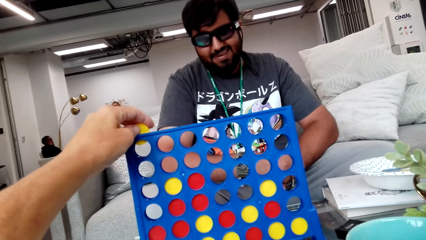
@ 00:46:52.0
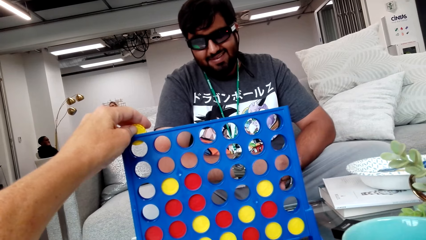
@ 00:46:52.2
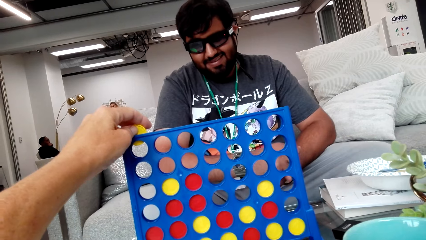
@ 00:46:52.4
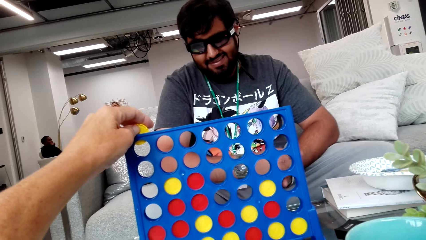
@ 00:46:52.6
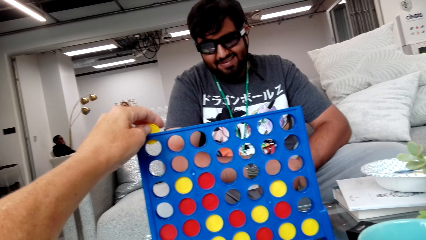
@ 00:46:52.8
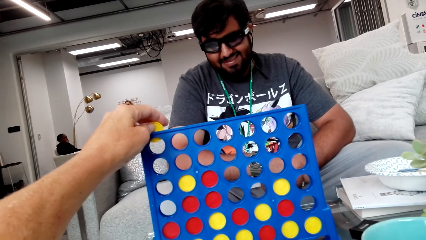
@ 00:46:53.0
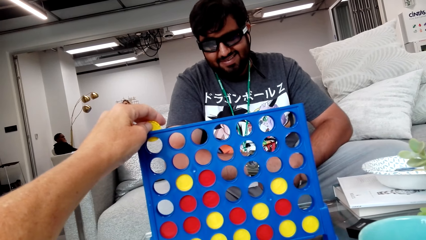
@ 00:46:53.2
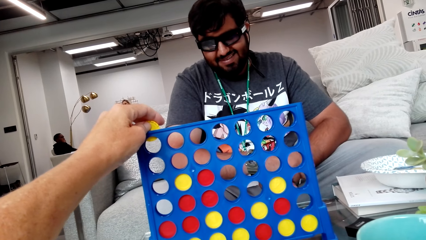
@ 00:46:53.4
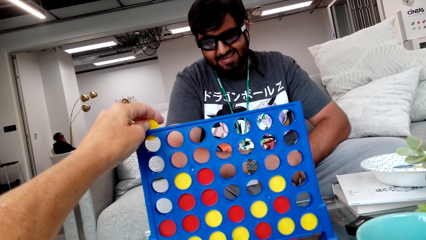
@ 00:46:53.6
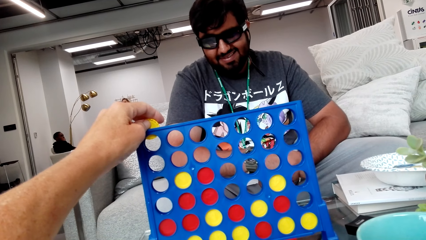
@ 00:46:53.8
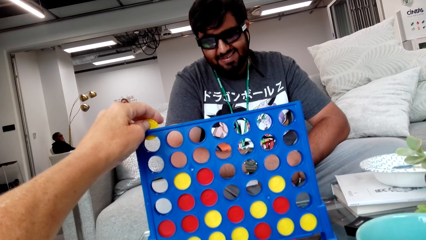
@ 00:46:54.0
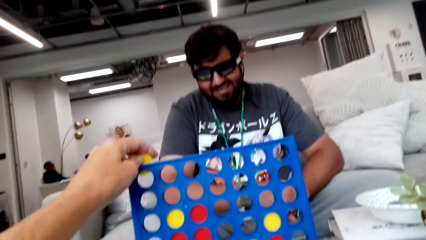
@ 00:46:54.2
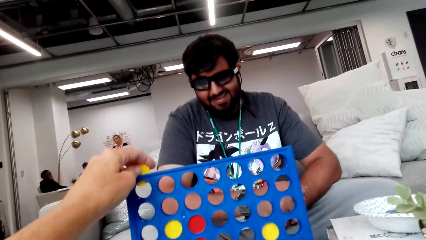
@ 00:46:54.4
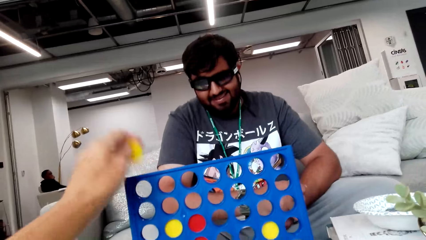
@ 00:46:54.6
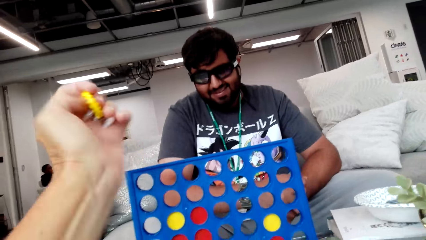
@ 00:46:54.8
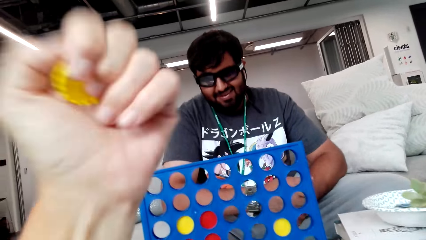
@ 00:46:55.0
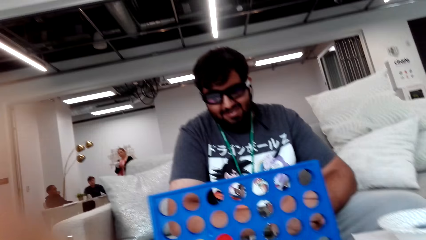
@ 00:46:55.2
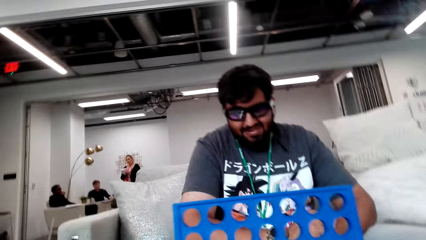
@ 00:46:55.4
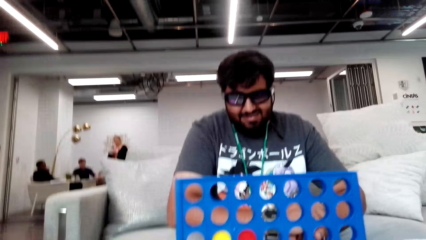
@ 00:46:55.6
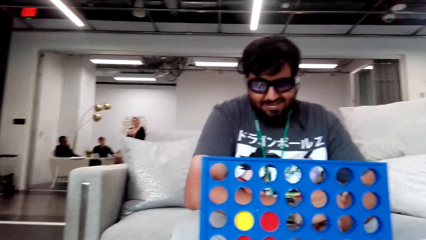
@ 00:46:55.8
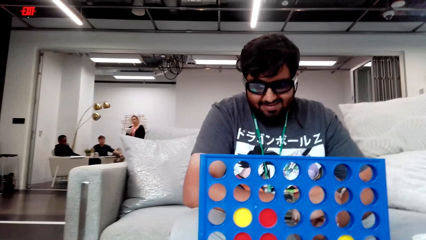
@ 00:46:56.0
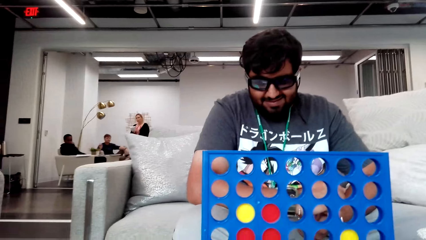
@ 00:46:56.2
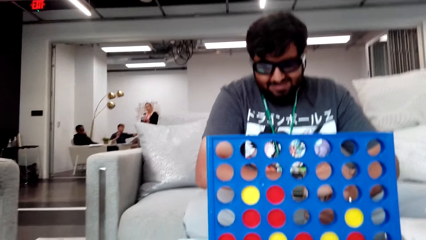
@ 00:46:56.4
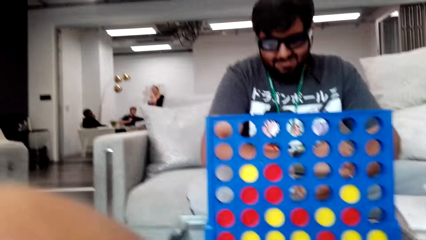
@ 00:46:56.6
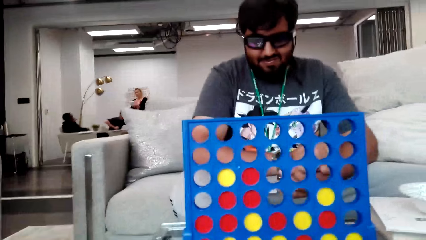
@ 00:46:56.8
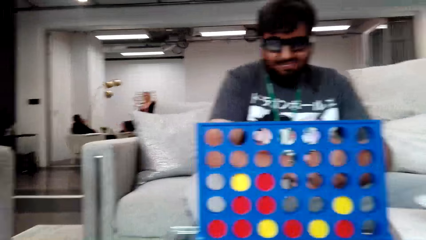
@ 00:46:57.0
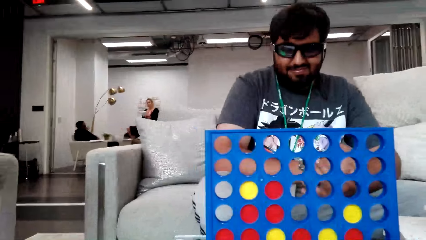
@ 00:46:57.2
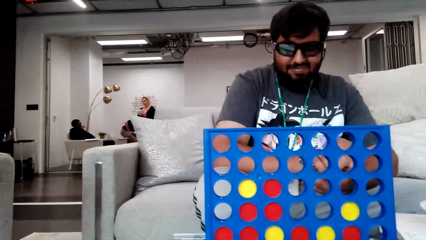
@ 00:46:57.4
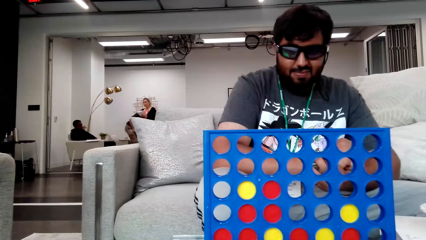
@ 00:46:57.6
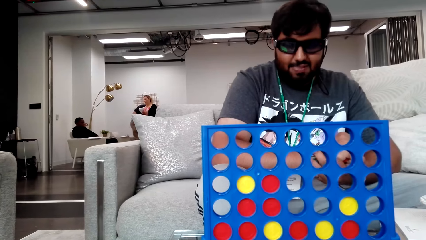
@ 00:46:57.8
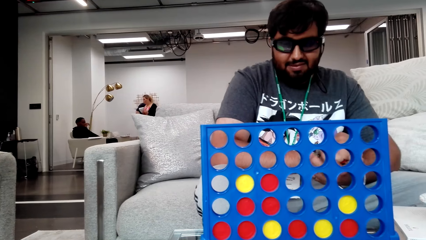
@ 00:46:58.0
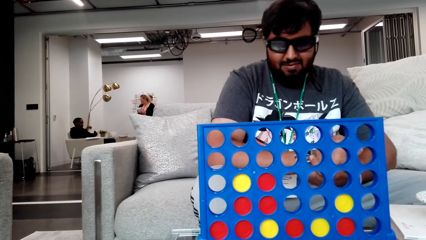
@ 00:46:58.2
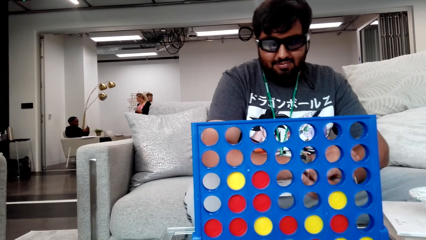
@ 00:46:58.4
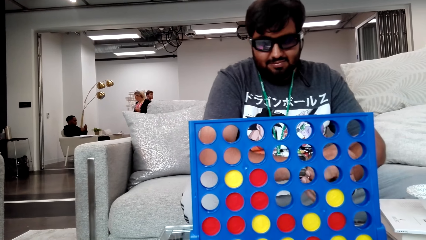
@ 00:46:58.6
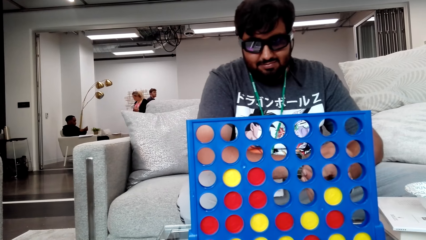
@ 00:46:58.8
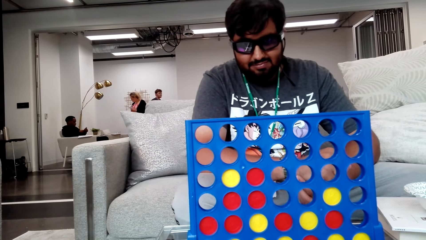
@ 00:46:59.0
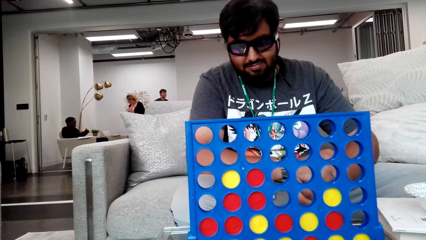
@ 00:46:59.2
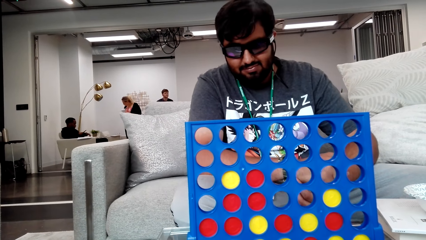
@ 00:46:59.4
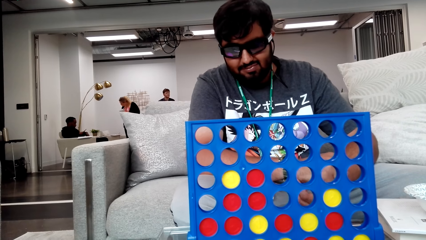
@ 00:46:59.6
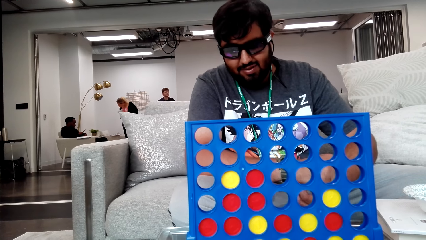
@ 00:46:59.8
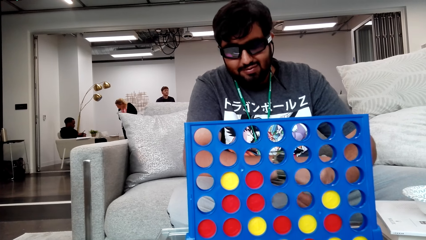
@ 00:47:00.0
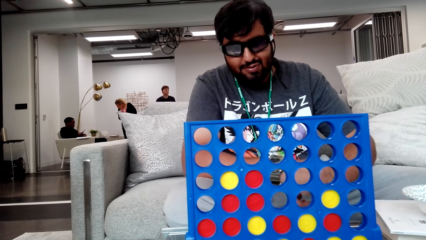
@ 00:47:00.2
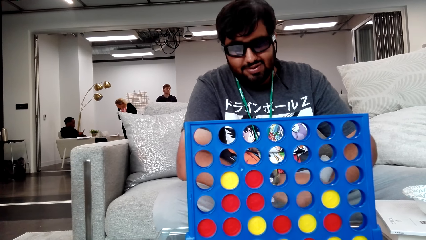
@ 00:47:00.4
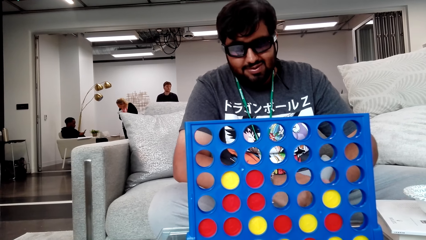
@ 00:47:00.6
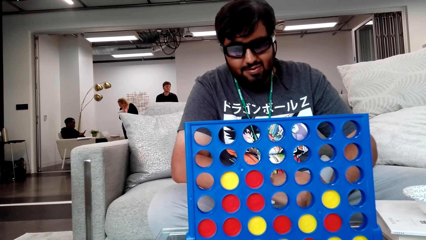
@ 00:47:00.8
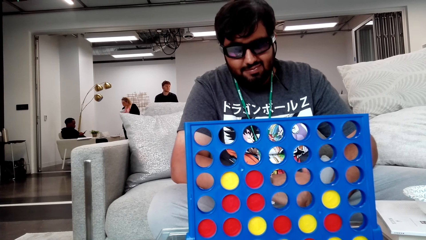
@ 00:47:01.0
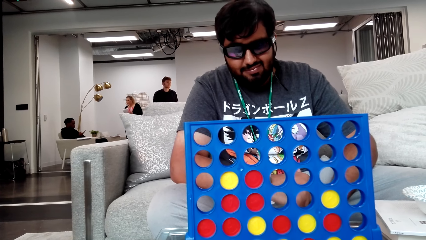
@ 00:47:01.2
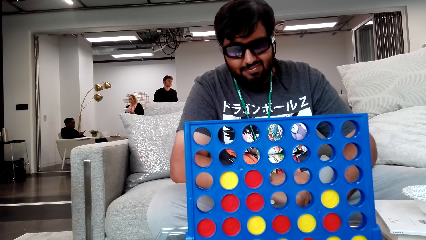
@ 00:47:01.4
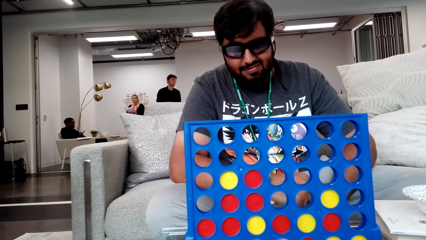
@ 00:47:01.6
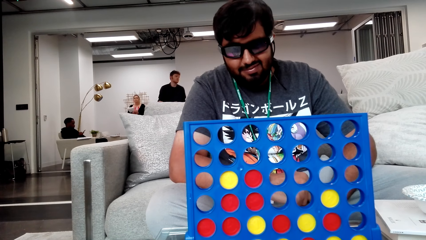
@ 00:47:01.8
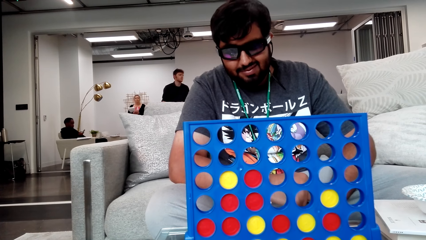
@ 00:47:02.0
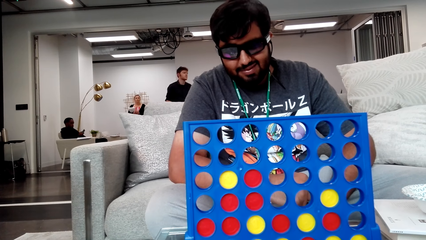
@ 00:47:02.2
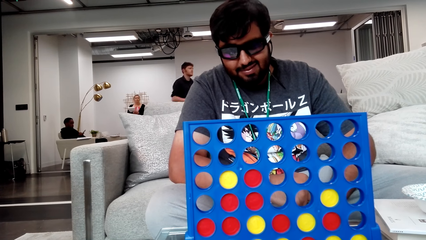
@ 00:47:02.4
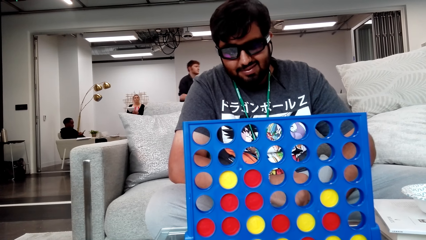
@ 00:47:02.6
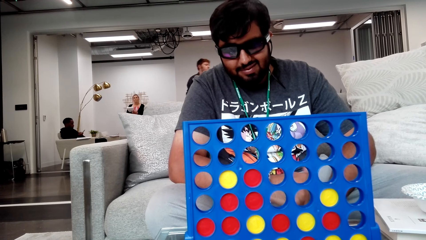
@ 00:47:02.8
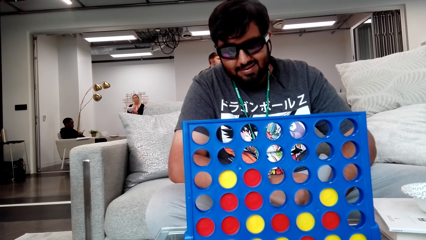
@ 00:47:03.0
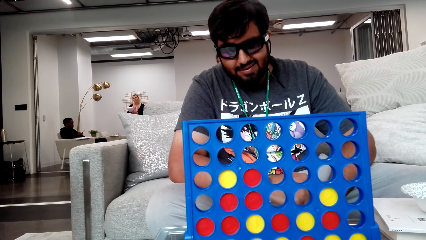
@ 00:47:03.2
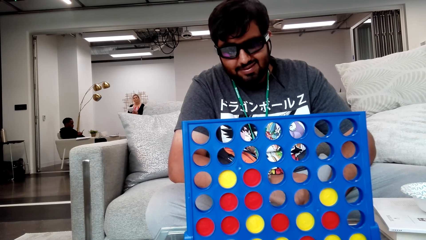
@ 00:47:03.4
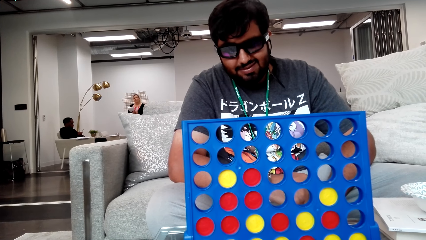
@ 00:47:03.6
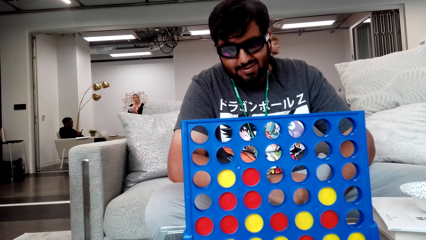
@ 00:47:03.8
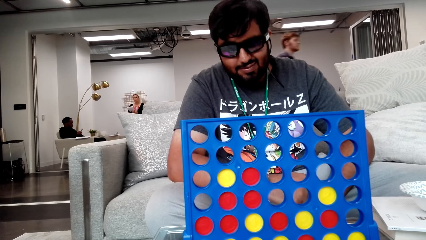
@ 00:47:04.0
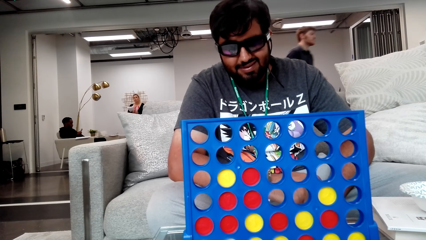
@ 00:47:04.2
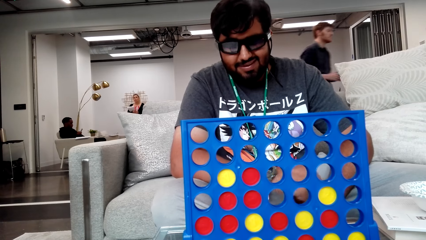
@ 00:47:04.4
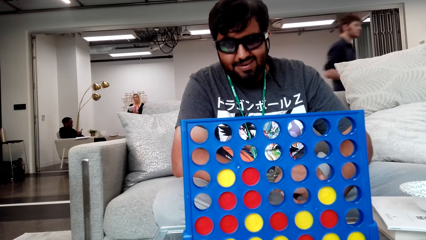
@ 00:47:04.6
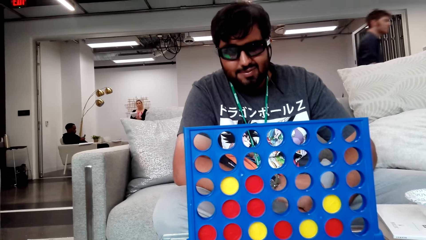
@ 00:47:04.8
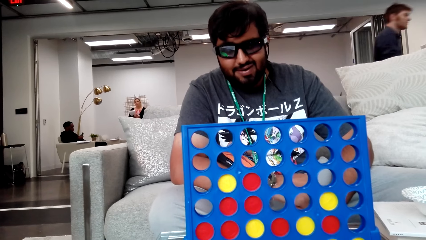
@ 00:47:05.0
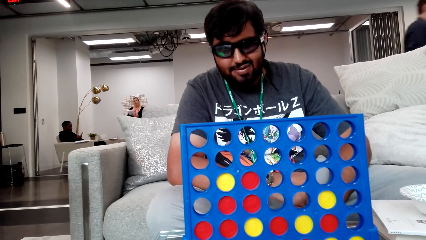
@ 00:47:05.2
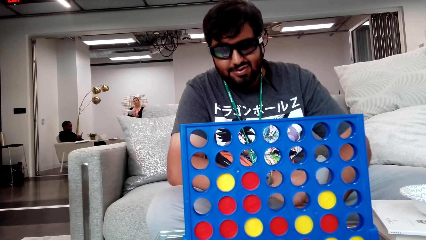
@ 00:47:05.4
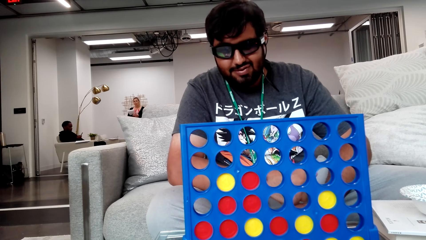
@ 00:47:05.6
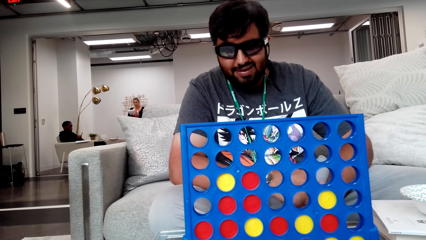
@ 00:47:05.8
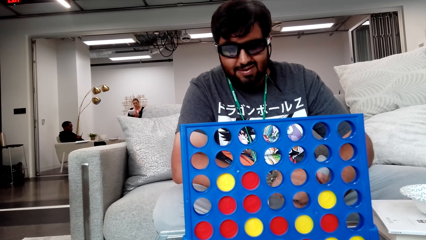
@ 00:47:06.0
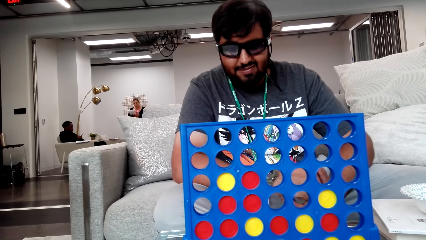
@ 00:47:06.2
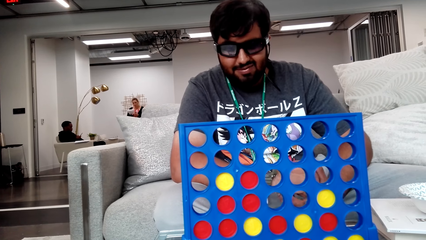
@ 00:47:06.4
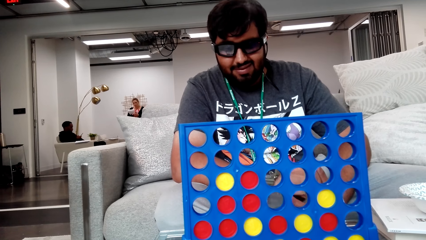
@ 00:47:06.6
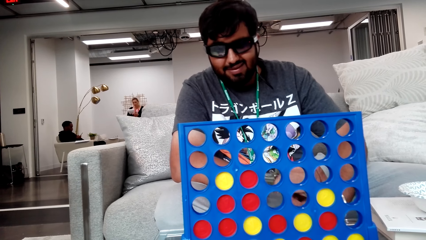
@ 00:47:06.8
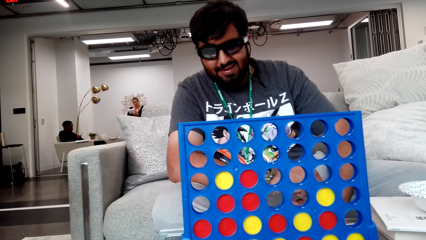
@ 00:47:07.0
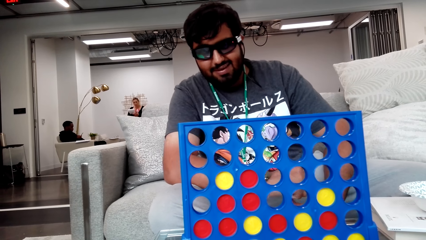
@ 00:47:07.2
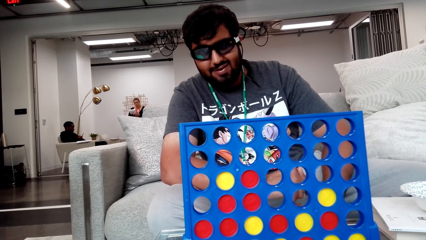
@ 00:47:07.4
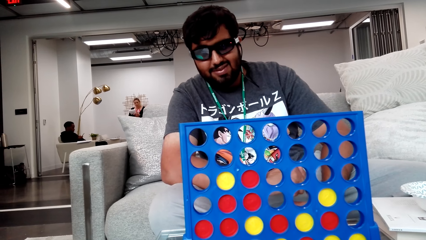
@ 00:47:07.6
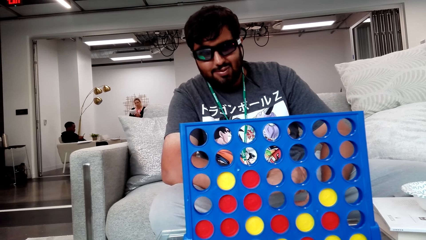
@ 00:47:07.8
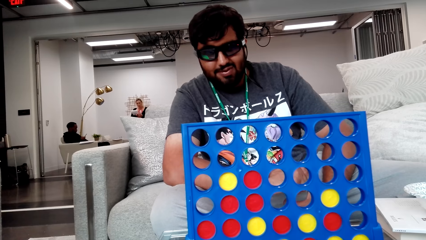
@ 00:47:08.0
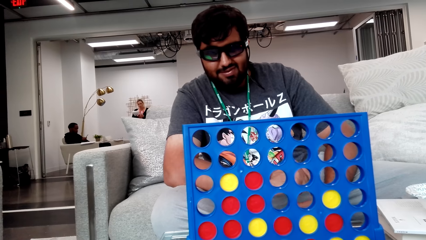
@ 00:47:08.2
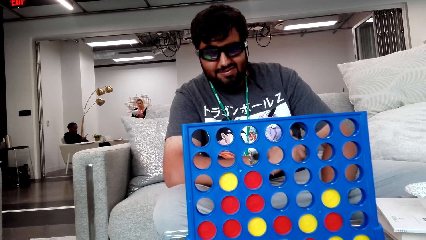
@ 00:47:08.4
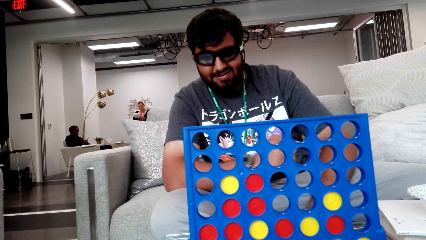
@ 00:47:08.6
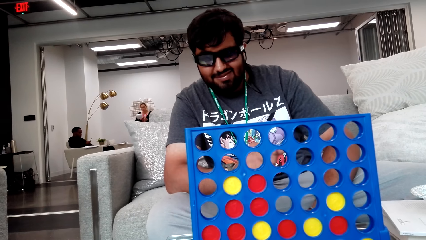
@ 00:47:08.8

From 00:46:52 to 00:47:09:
The camera wearer removes the hand from the poker chips holder. A man stands up in the room. The man walks around in the room. The camera wearer looks around. Another man looks at the phone. A lady looks on the table. The lady bends head on the table and raises hand. The lady stands upright in the room. A person looks on the poker chips holder.
